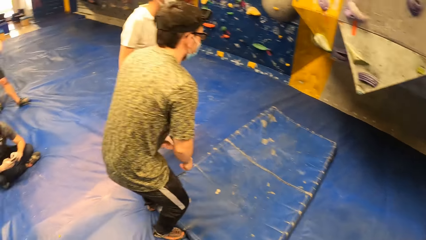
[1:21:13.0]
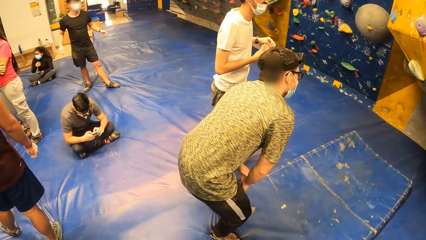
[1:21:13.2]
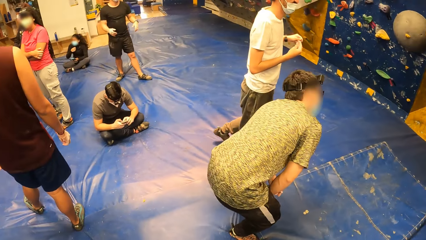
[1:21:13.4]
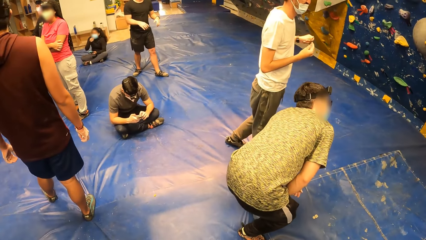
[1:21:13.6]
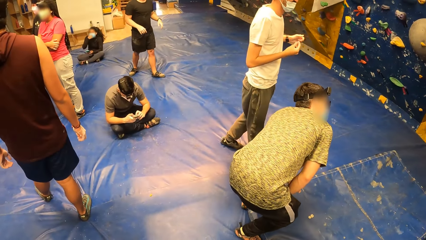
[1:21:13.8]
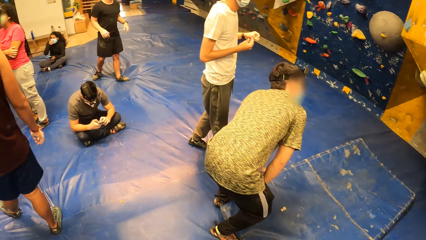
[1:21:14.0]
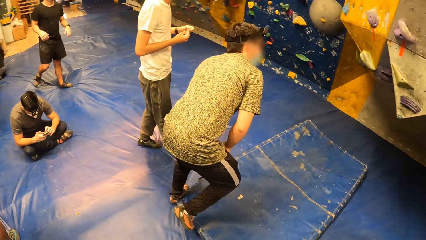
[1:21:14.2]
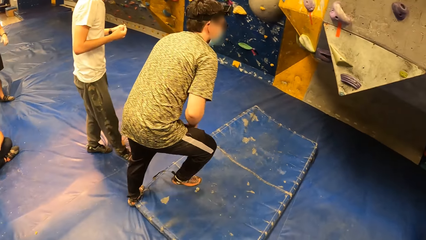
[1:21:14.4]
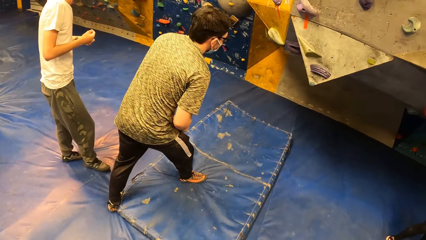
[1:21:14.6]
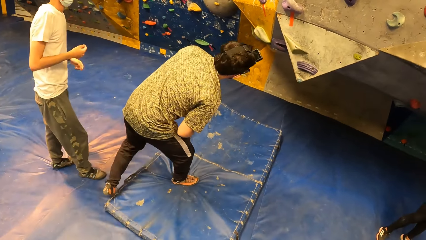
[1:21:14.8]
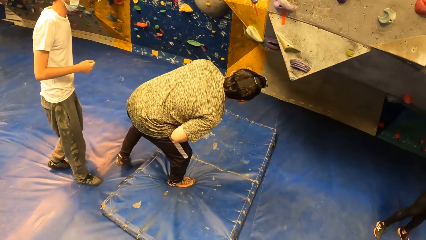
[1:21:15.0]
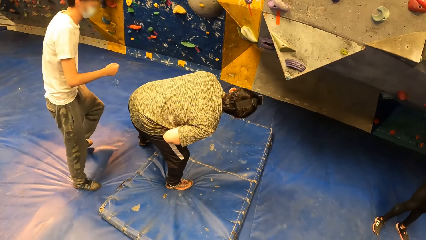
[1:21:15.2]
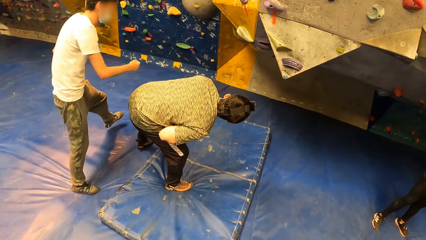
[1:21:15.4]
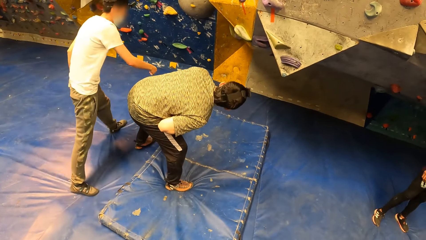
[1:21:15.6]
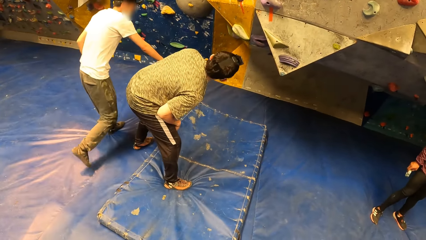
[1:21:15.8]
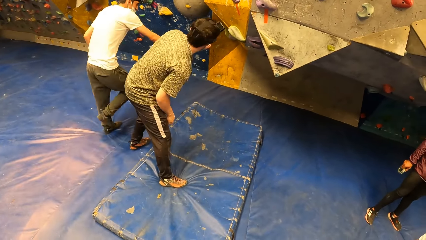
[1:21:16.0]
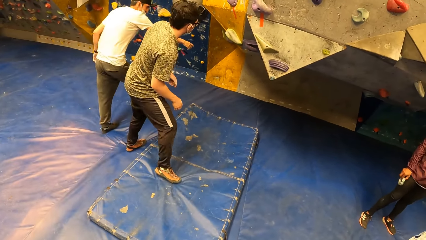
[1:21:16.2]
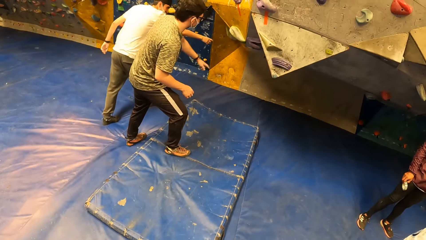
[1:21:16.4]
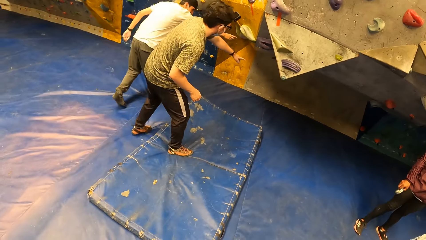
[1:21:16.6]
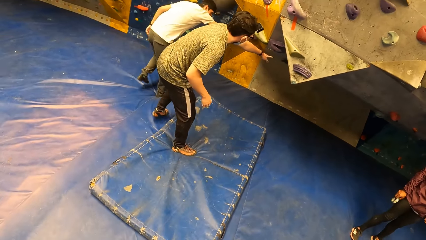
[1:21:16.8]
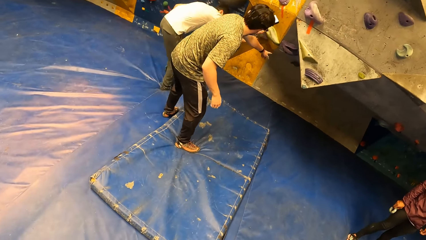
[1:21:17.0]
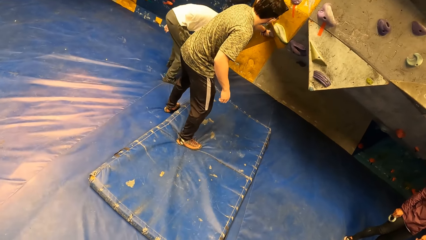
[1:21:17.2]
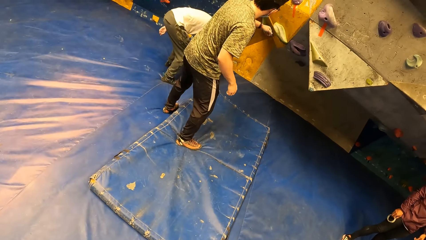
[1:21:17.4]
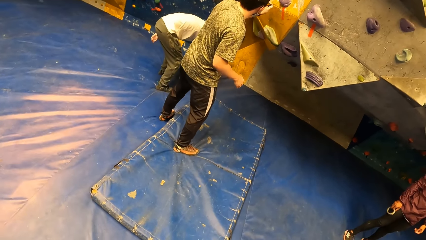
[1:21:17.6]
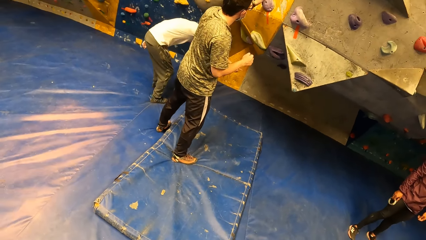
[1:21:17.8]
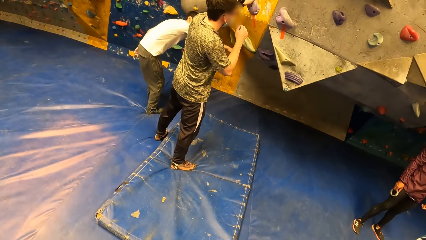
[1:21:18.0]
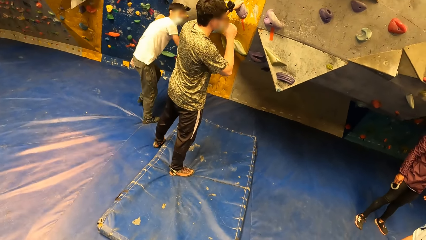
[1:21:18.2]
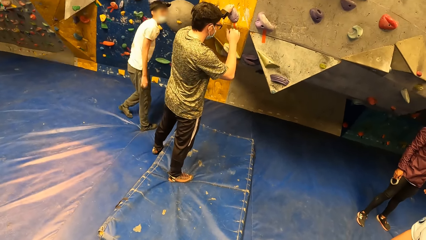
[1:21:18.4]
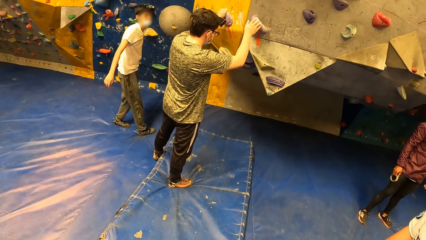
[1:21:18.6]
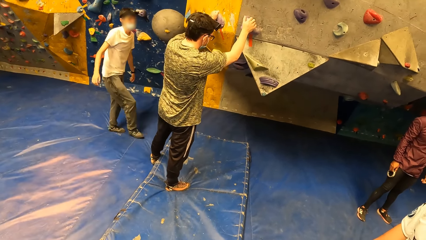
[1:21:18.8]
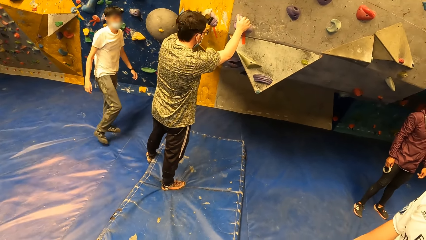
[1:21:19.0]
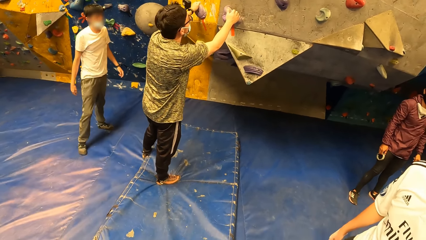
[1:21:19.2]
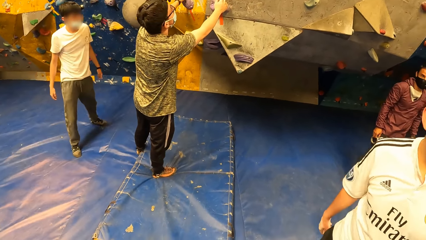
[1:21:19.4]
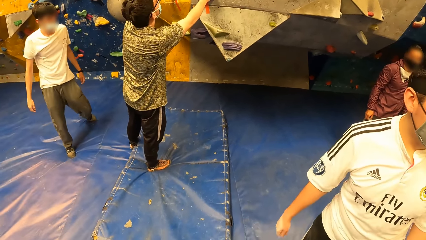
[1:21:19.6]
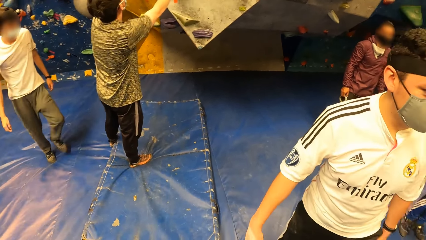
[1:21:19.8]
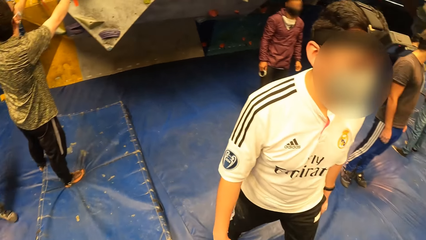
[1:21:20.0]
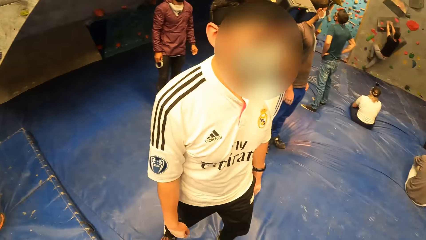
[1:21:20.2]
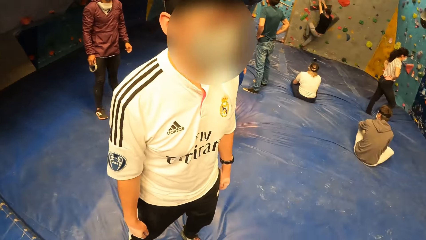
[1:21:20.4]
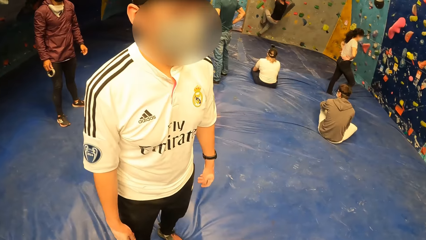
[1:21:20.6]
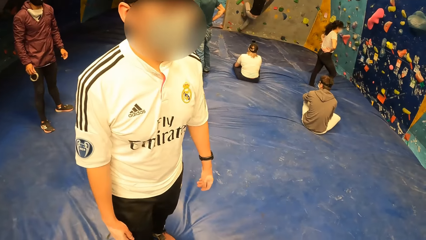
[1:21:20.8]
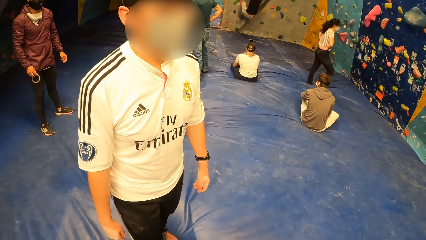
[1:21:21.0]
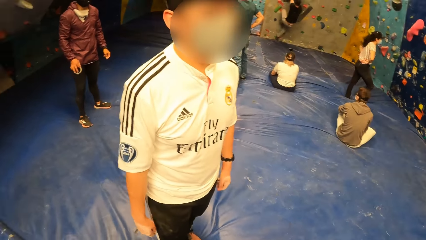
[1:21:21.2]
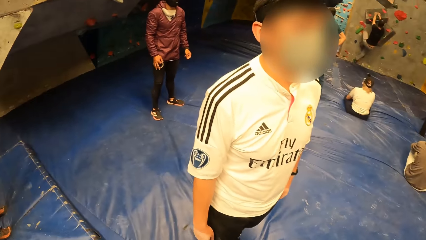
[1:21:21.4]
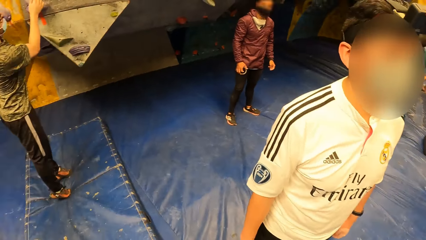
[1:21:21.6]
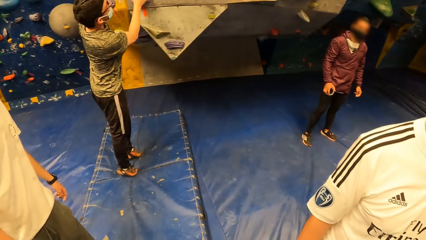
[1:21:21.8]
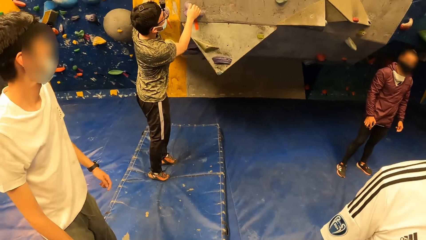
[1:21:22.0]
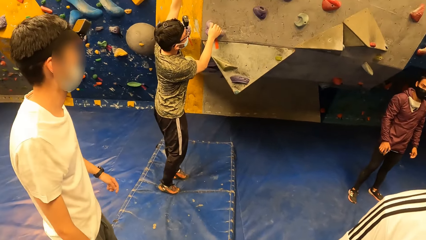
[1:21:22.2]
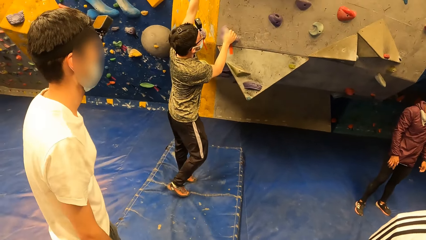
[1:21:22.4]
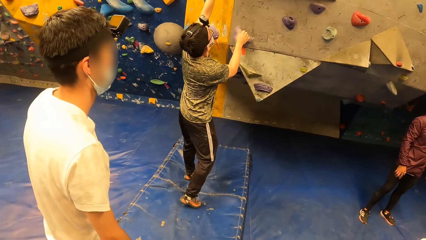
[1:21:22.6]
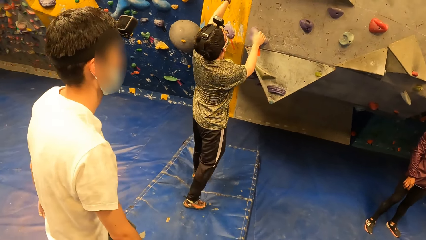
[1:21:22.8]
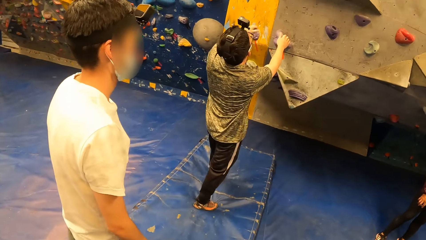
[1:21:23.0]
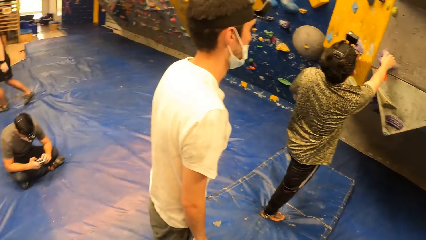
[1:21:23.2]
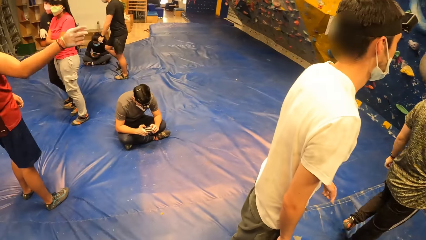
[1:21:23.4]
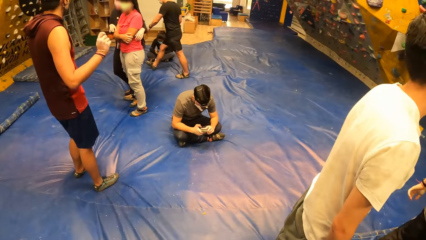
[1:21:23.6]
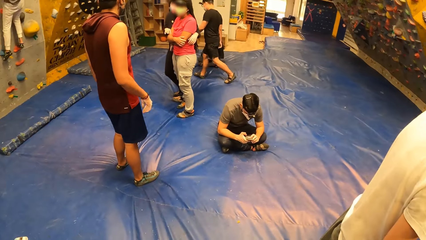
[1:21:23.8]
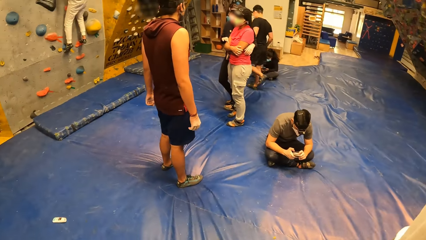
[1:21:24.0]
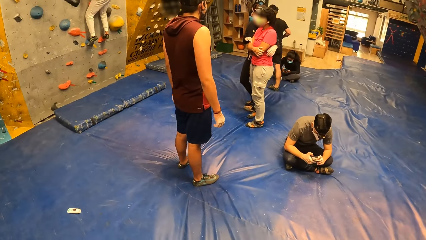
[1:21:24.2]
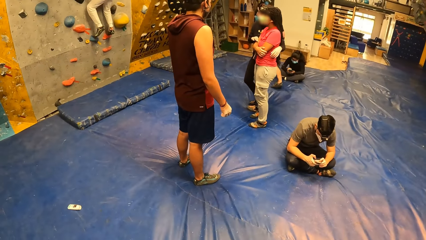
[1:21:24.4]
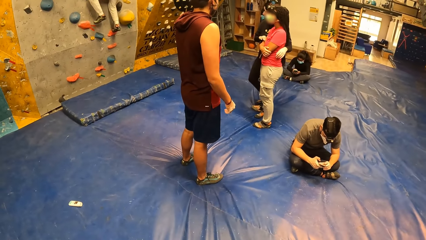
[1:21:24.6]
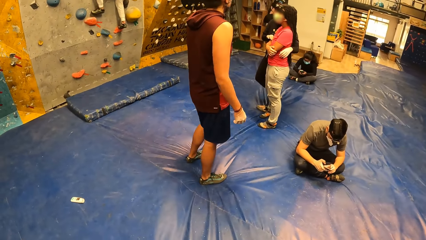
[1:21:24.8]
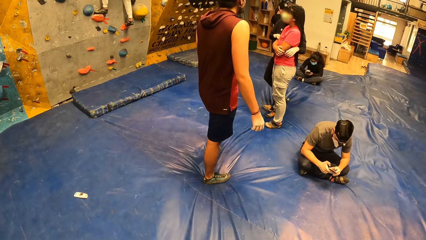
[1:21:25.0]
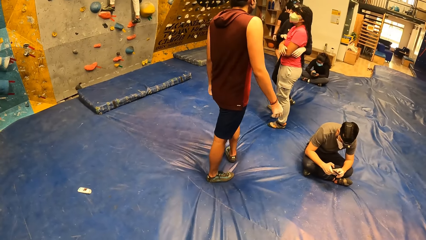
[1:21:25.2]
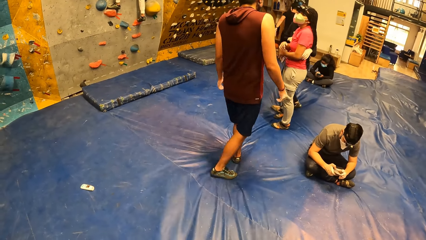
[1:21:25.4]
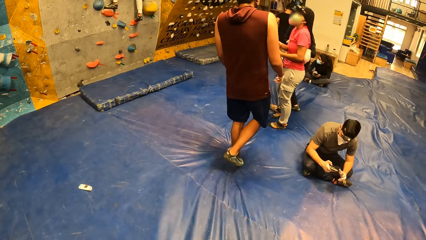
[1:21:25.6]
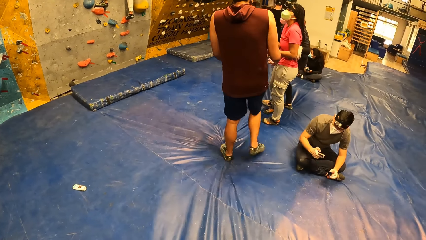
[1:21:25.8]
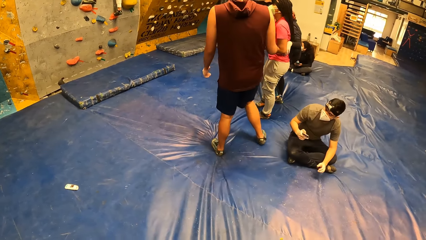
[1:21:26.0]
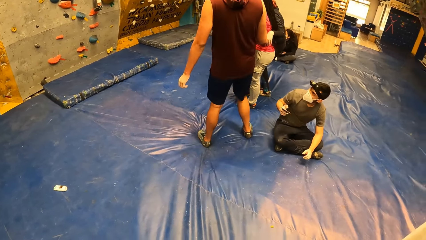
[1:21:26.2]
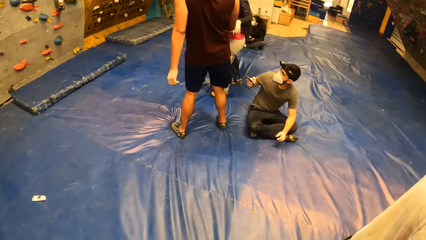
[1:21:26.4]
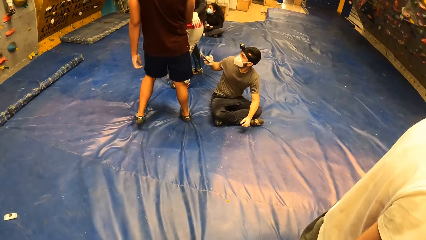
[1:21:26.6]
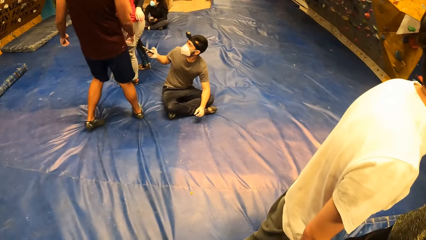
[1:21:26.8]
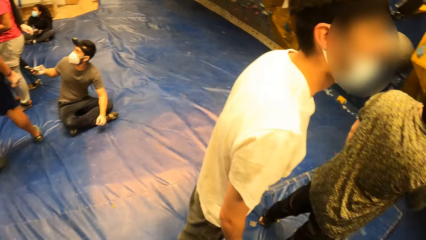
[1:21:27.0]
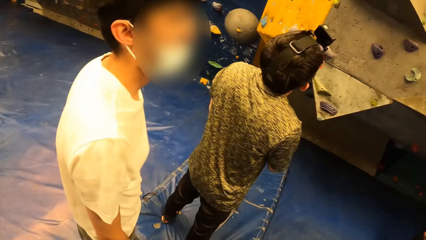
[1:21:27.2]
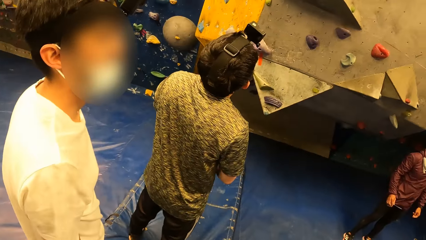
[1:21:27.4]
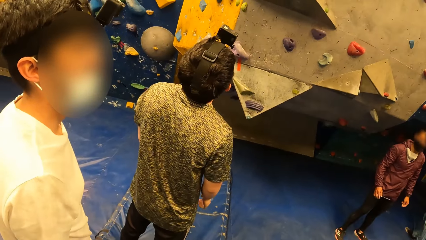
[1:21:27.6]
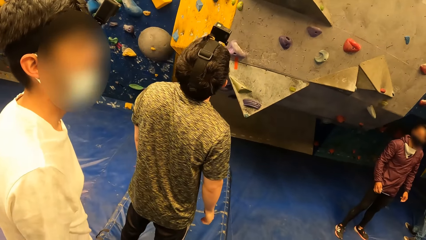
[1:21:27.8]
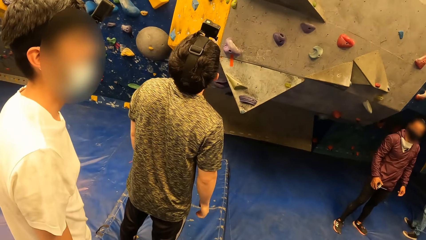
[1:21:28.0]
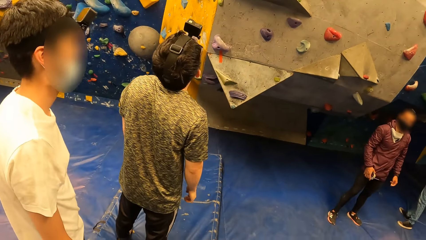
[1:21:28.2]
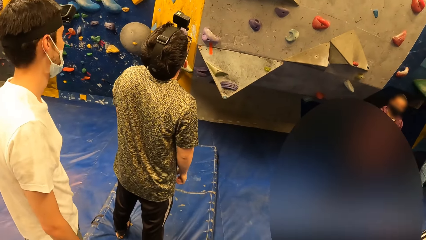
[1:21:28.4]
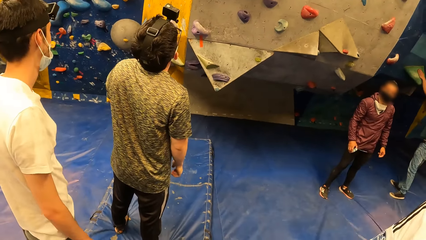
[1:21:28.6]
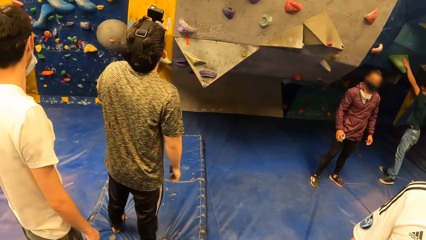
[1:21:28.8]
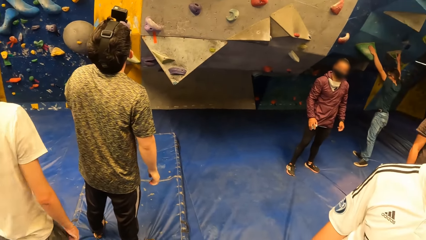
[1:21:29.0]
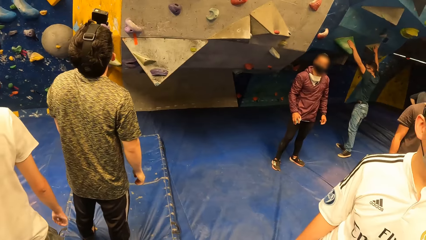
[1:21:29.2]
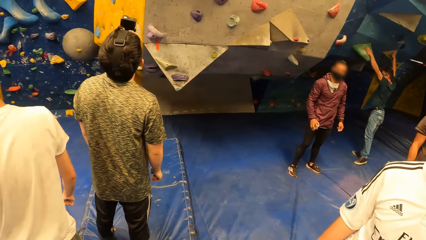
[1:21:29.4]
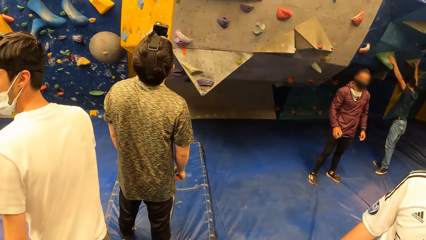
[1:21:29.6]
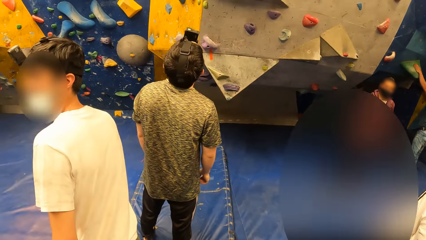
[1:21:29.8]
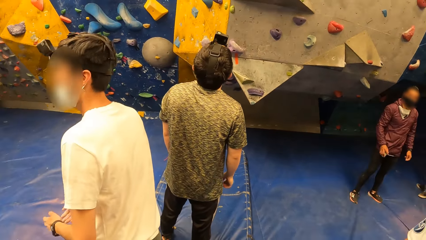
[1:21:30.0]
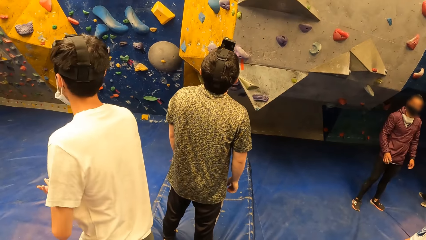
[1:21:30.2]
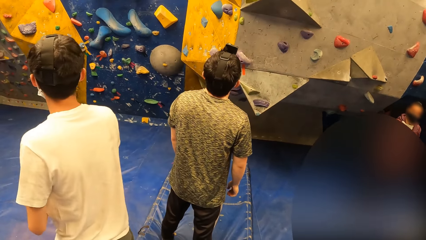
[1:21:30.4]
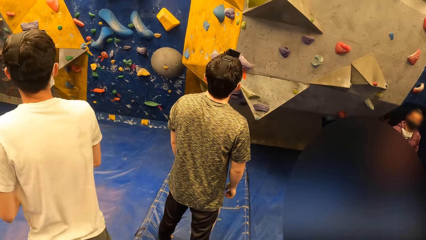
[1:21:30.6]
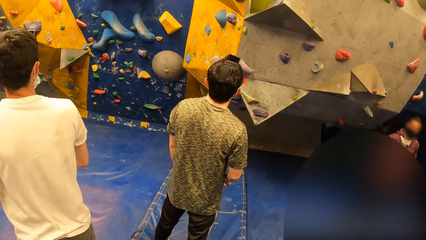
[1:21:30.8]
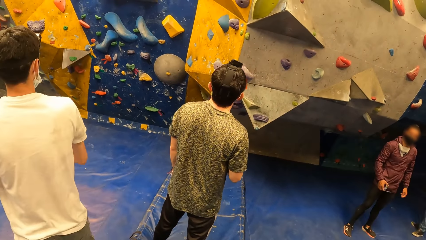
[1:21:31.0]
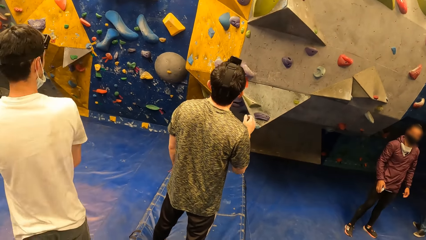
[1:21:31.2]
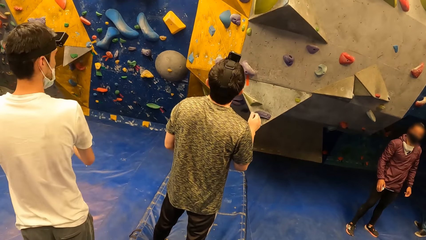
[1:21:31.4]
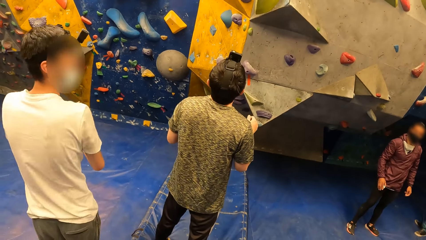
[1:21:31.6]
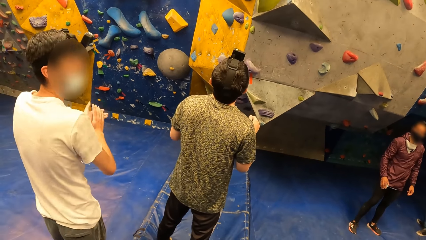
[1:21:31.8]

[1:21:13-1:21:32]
The camera wearer looks around. A man interacts with another man. The second man holds a rock with both hands.
